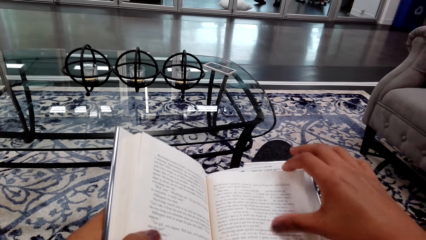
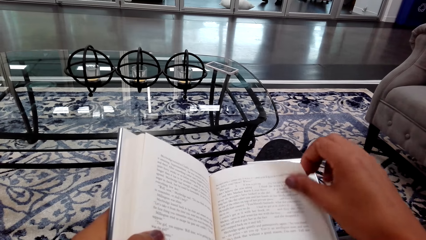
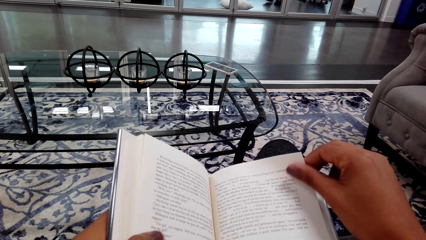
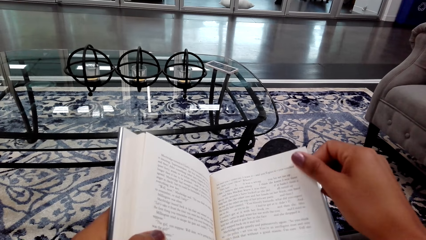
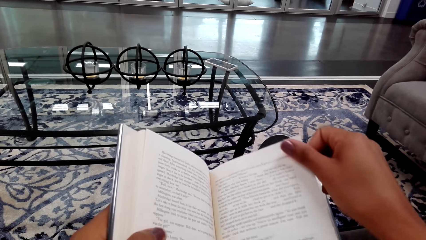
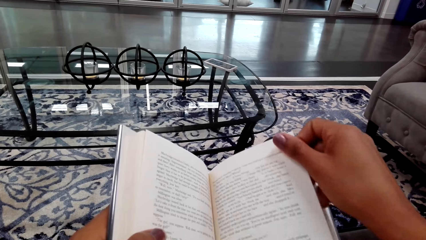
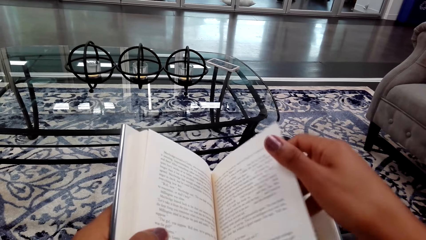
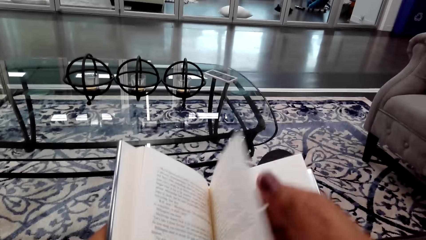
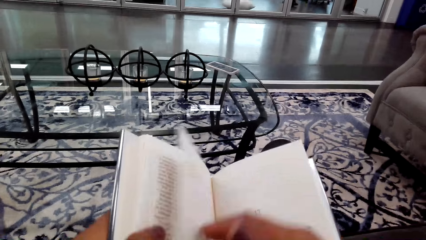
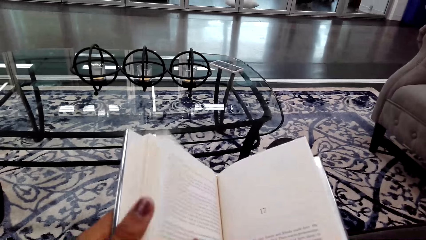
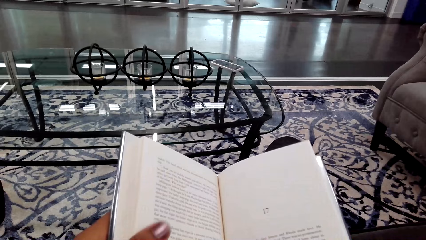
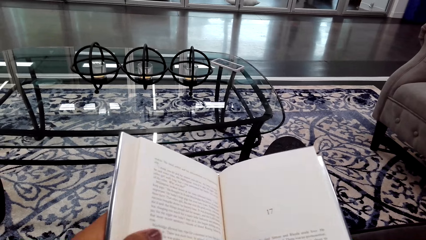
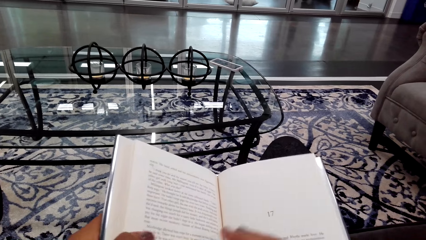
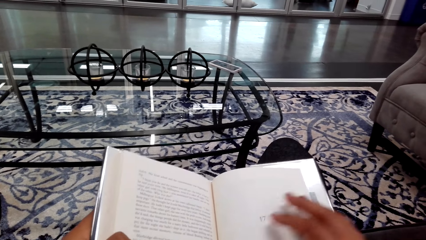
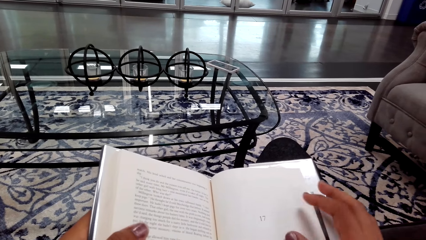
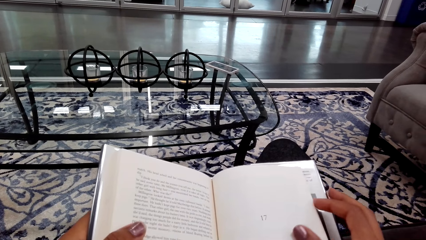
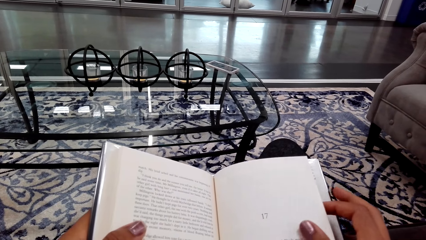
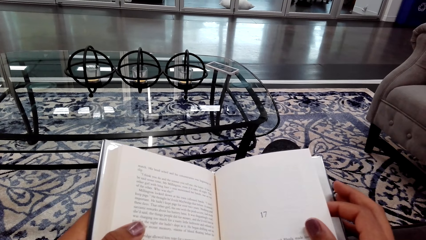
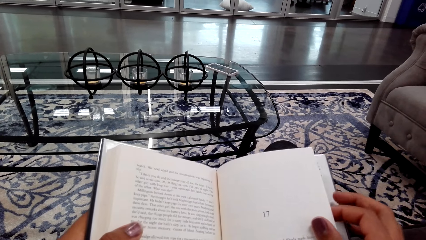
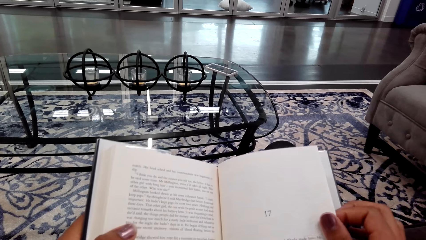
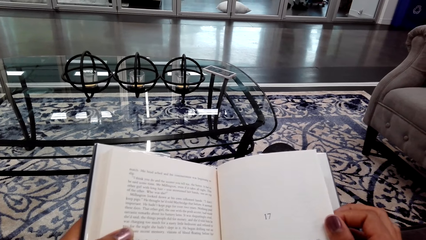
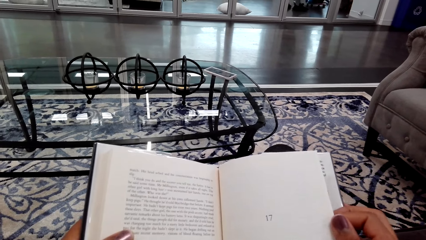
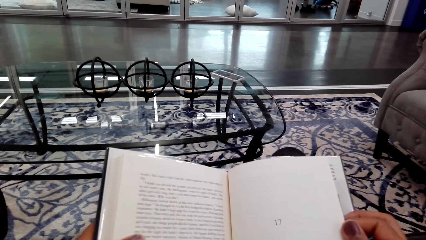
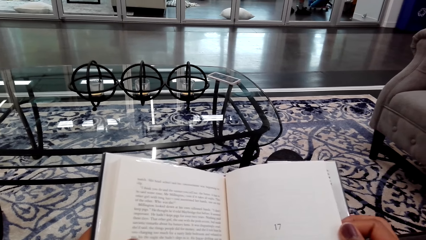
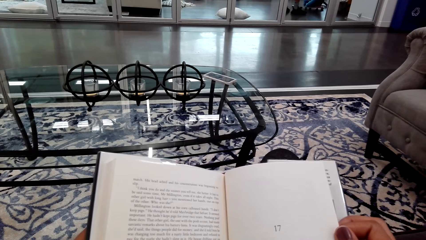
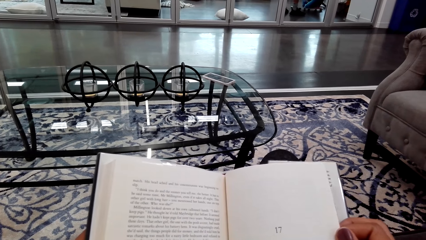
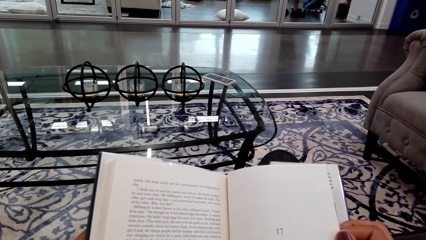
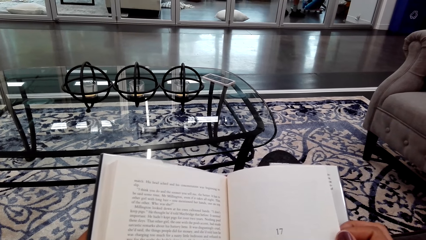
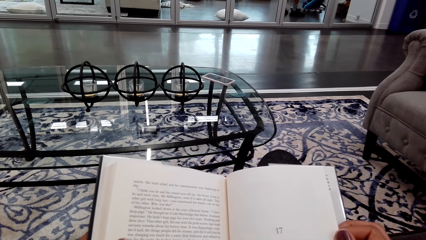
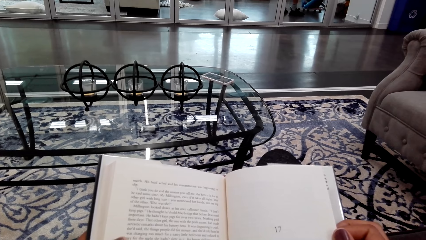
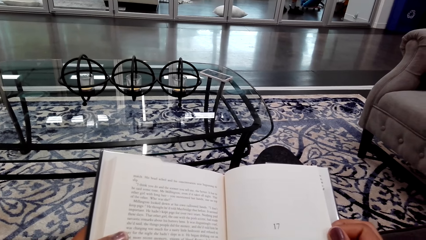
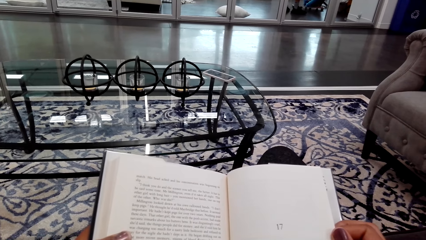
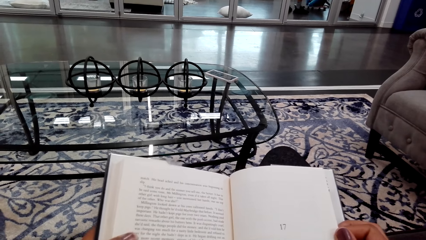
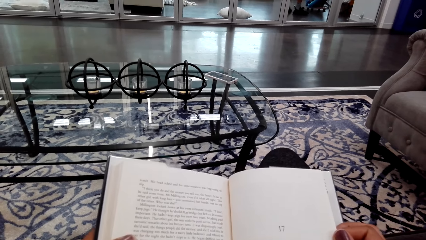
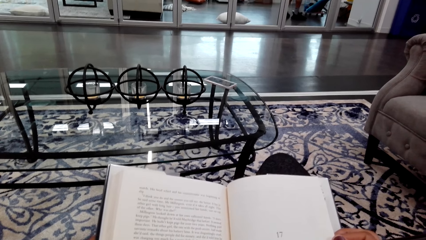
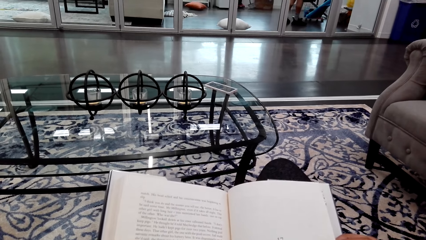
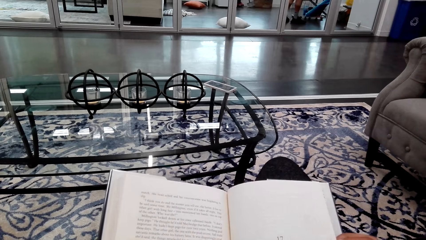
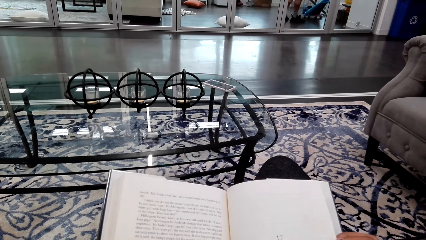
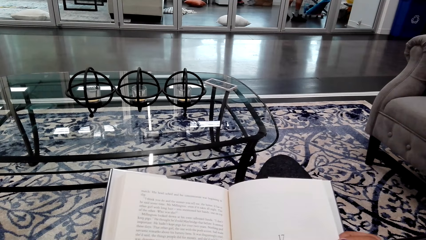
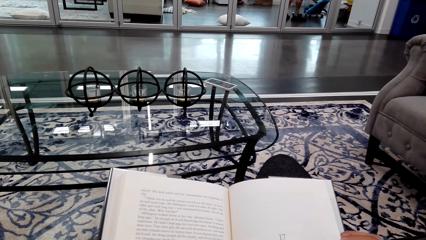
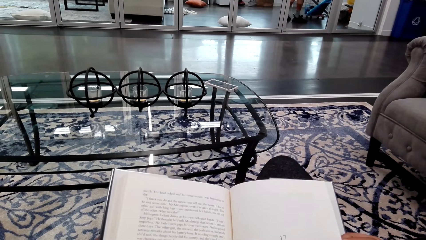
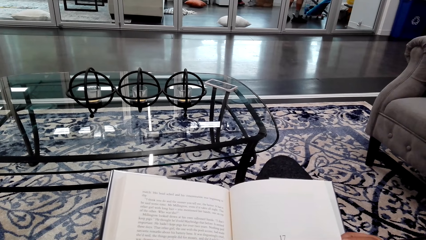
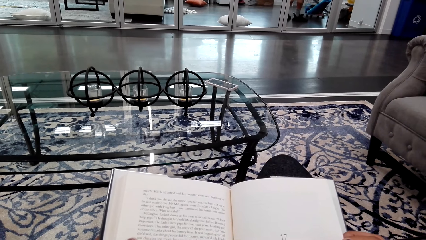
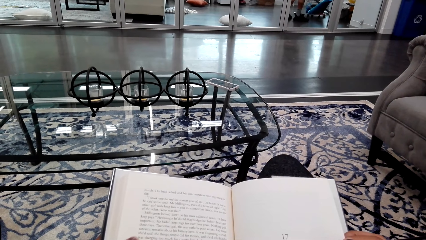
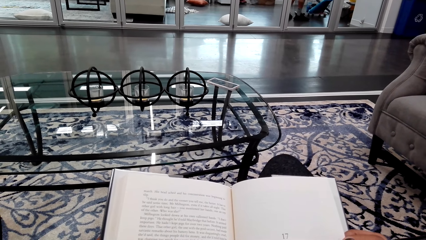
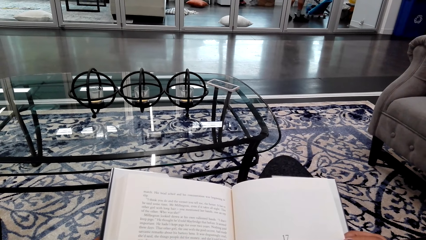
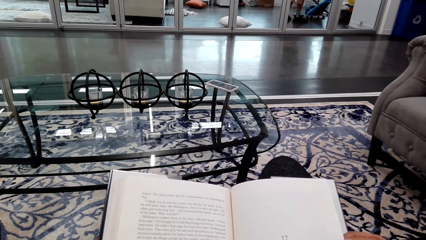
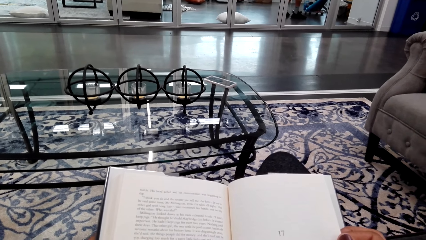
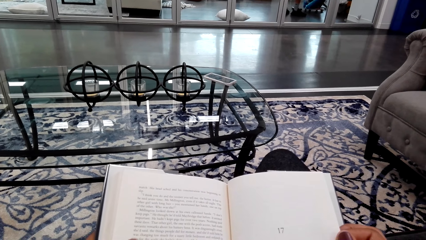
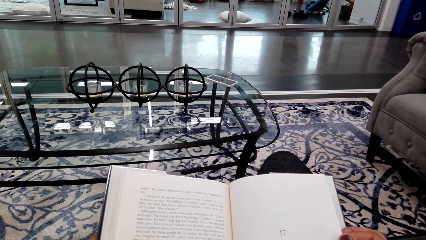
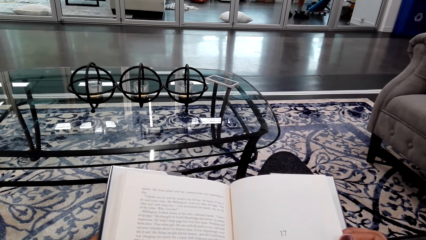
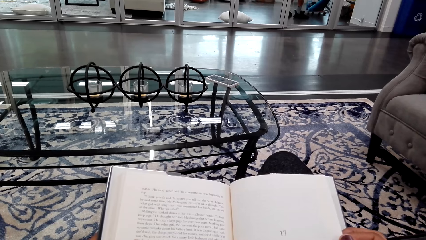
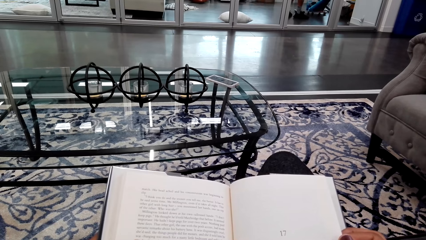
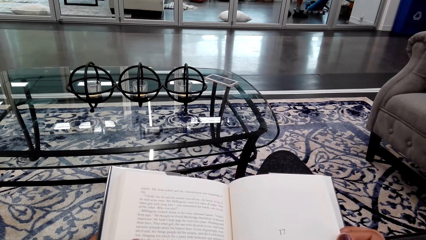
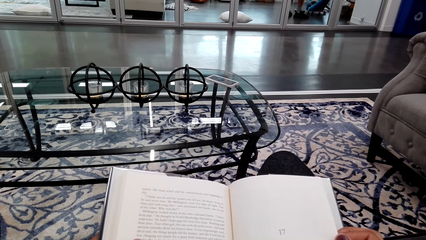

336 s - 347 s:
The camera wearer opens a book page. They read the book.

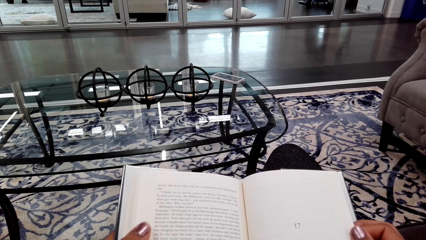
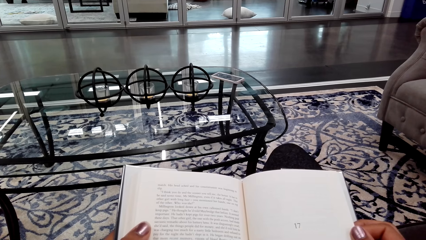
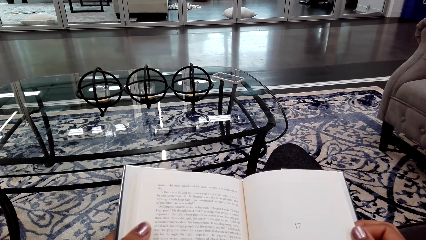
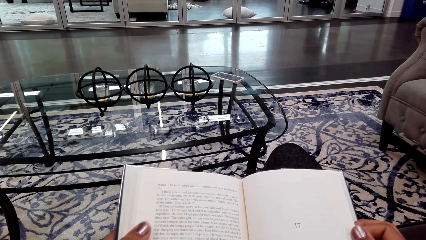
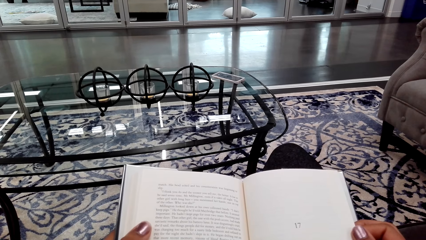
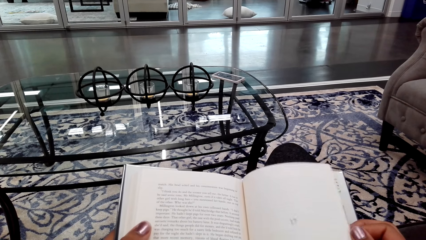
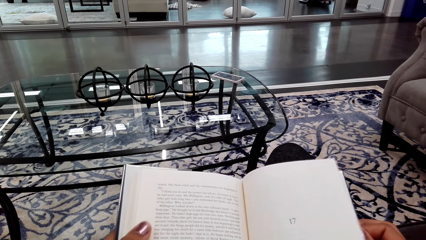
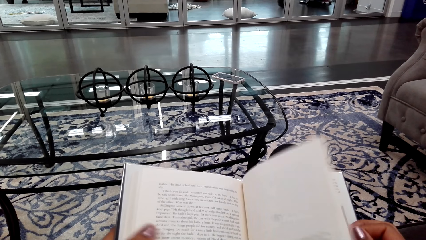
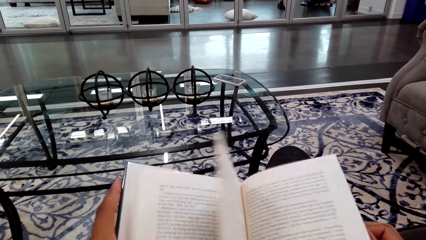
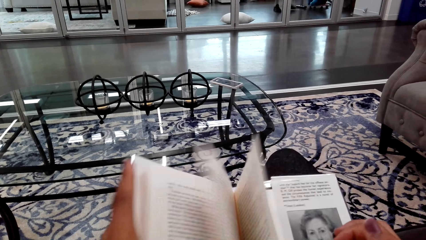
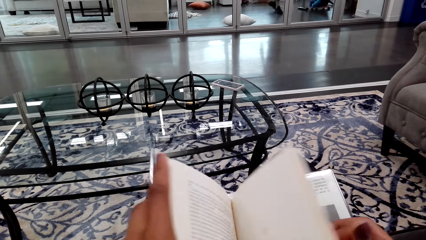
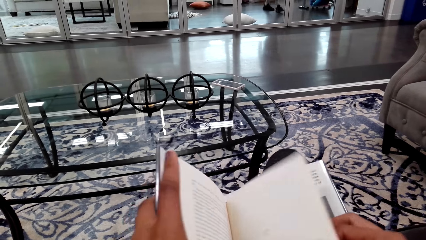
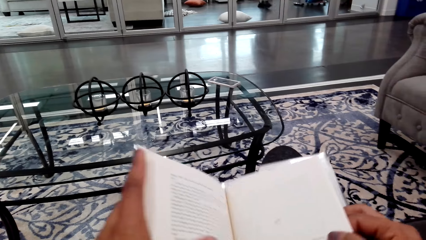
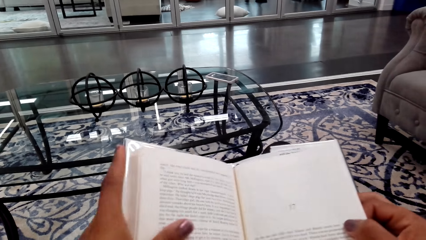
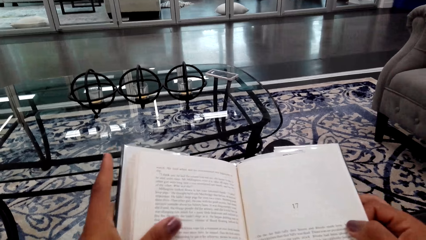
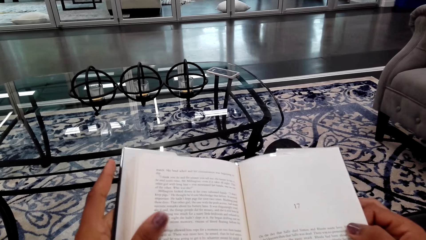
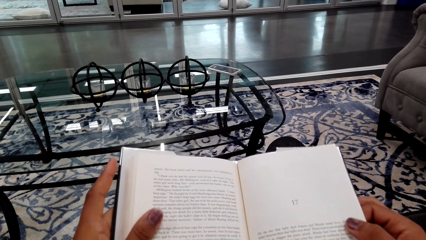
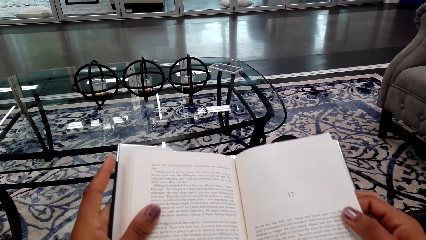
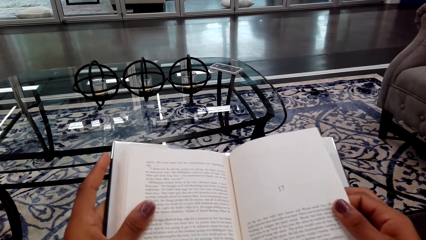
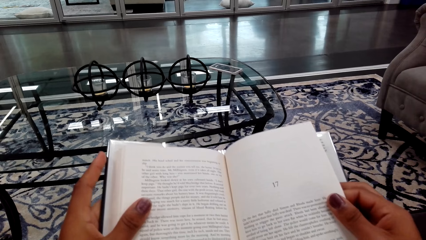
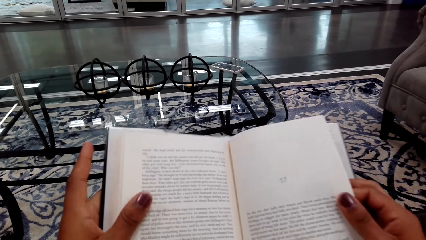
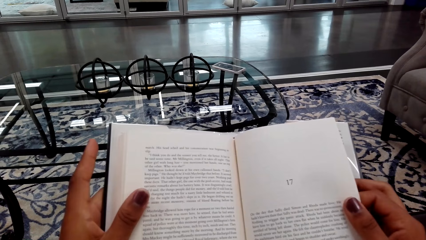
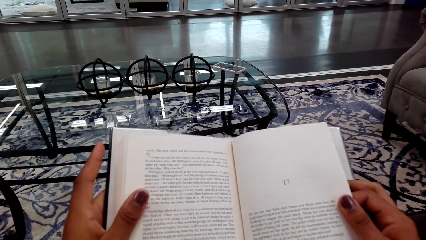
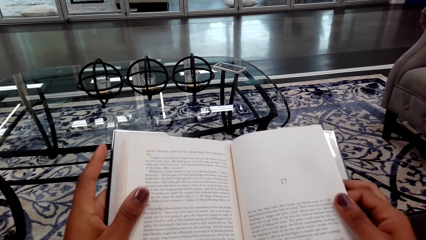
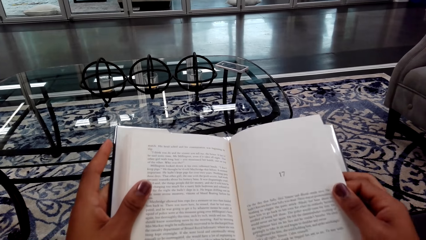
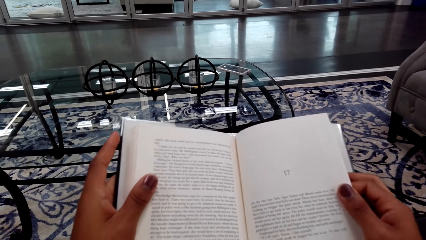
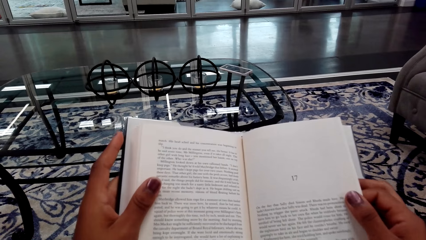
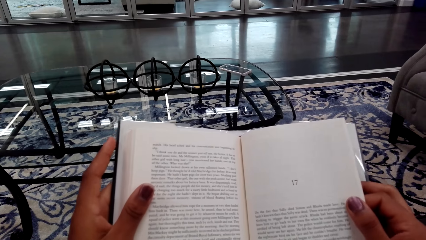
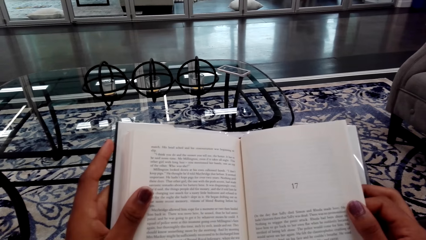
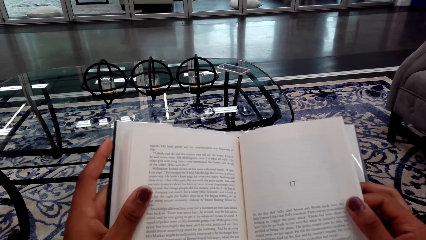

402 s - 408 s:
The camera wearer opens a book page. They read the book.
